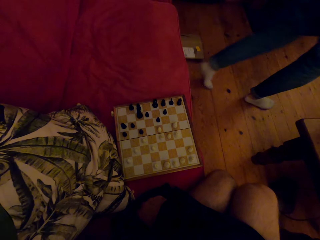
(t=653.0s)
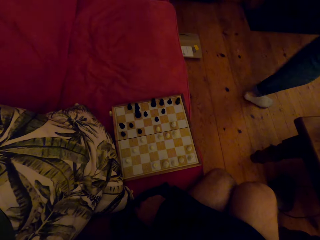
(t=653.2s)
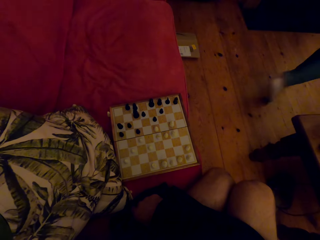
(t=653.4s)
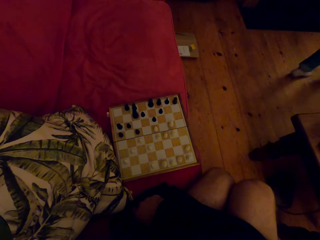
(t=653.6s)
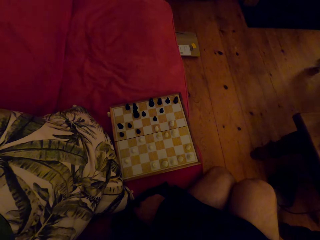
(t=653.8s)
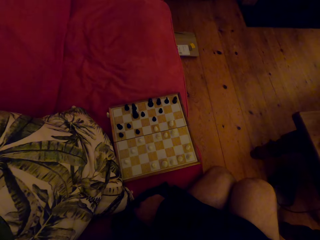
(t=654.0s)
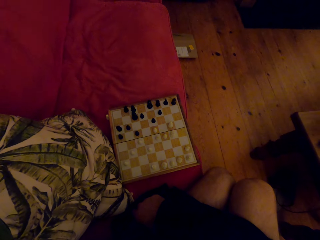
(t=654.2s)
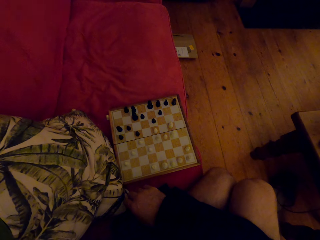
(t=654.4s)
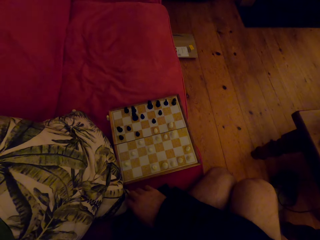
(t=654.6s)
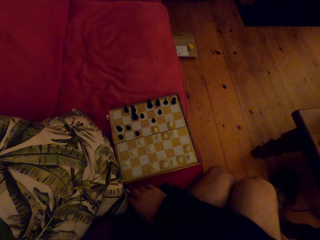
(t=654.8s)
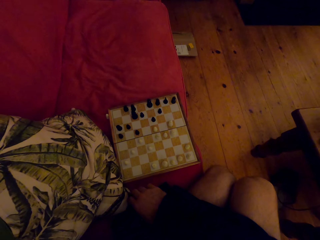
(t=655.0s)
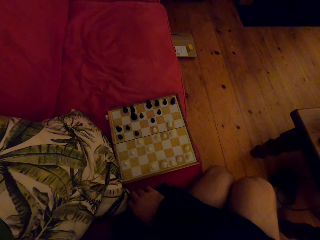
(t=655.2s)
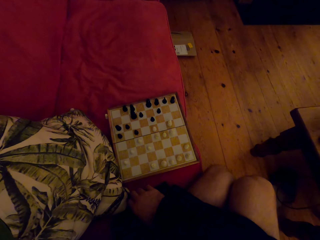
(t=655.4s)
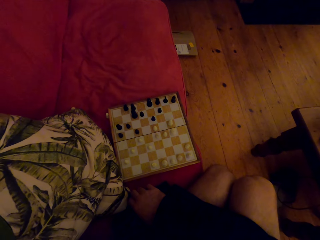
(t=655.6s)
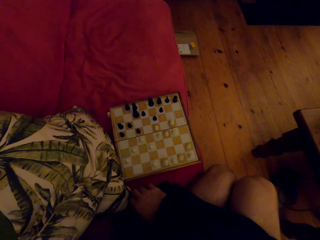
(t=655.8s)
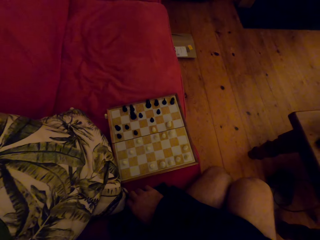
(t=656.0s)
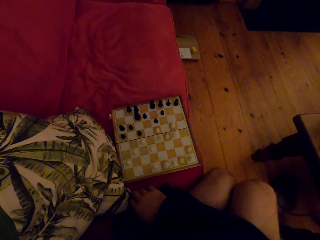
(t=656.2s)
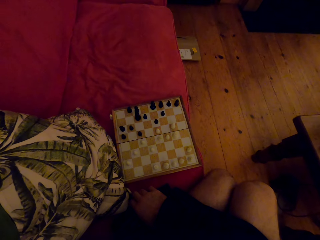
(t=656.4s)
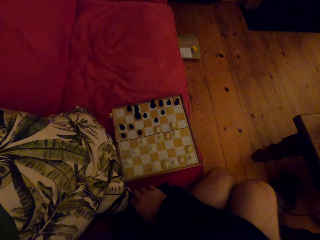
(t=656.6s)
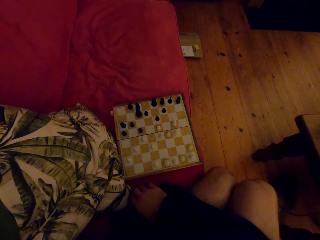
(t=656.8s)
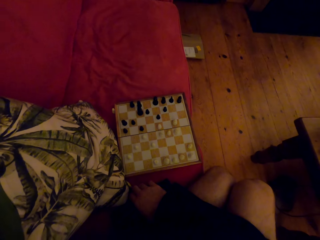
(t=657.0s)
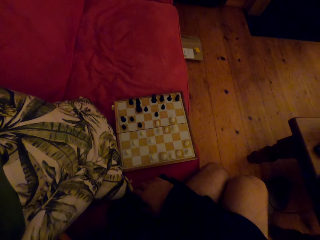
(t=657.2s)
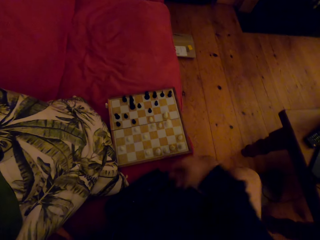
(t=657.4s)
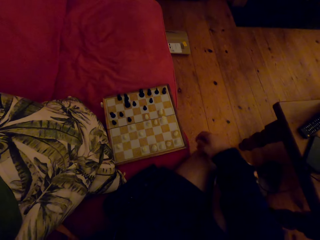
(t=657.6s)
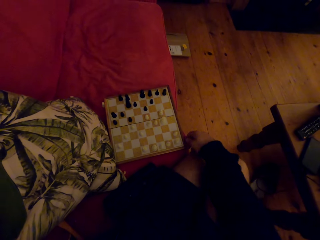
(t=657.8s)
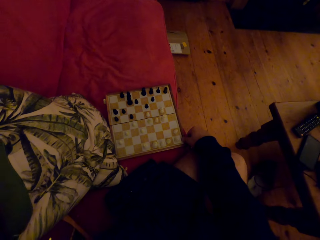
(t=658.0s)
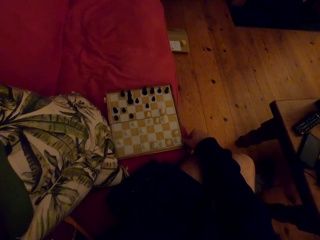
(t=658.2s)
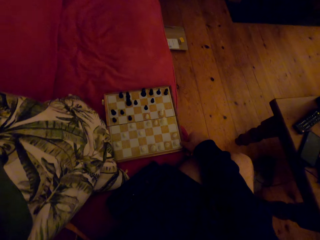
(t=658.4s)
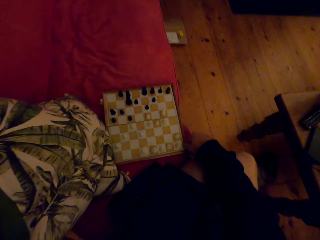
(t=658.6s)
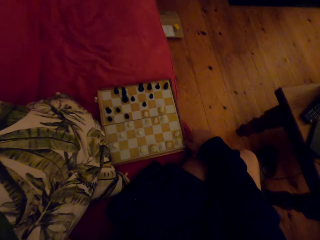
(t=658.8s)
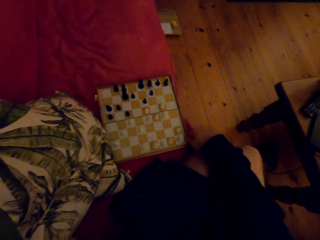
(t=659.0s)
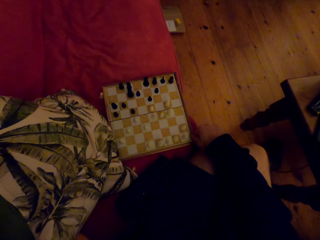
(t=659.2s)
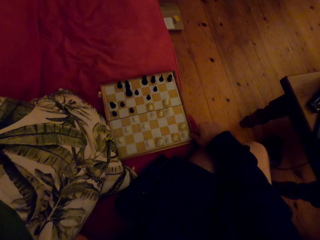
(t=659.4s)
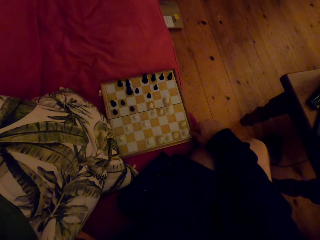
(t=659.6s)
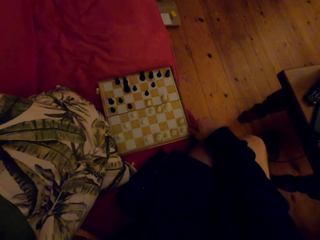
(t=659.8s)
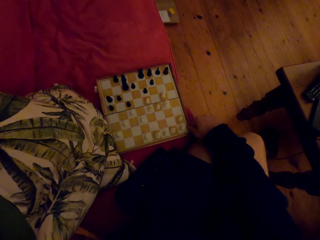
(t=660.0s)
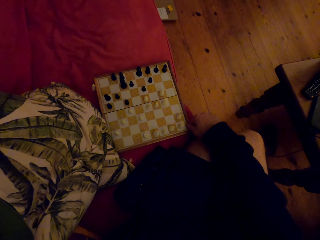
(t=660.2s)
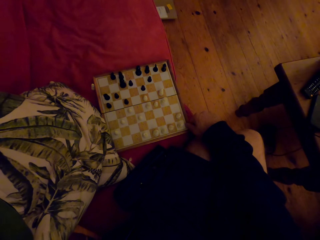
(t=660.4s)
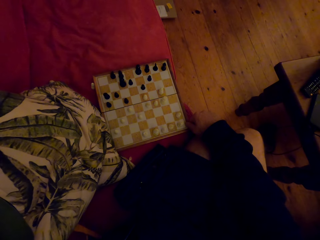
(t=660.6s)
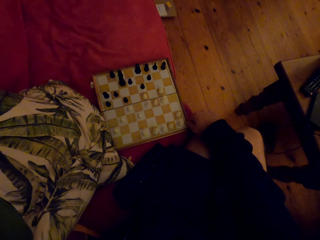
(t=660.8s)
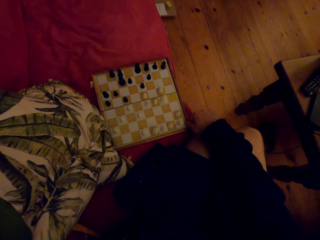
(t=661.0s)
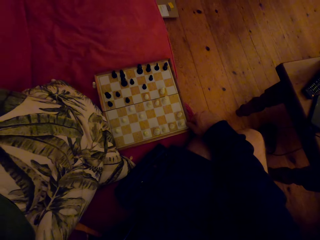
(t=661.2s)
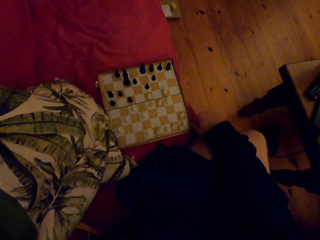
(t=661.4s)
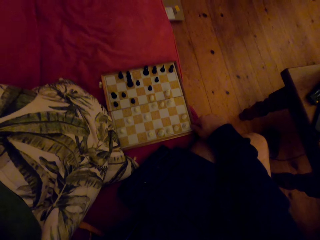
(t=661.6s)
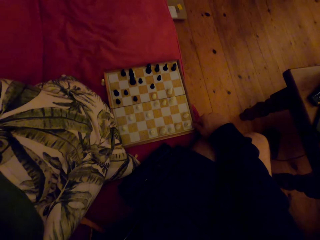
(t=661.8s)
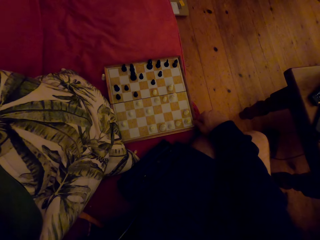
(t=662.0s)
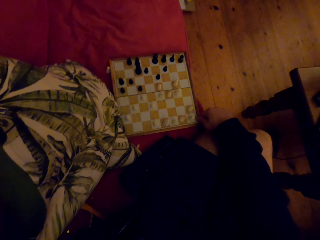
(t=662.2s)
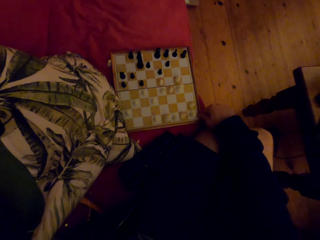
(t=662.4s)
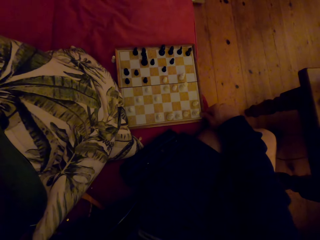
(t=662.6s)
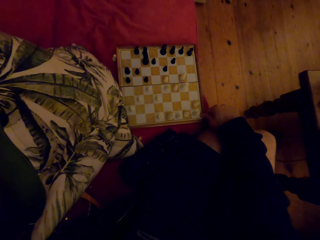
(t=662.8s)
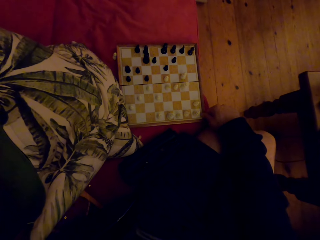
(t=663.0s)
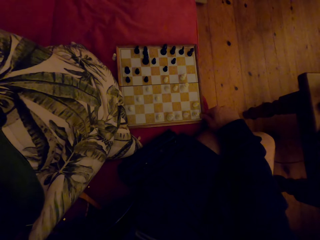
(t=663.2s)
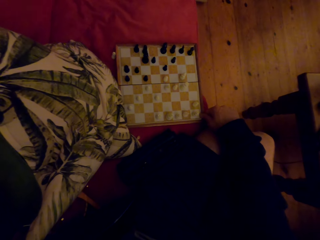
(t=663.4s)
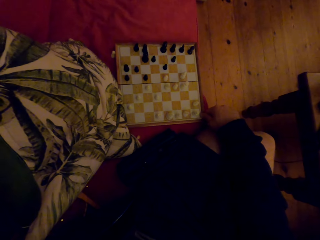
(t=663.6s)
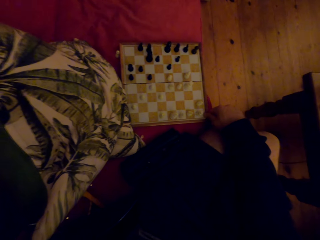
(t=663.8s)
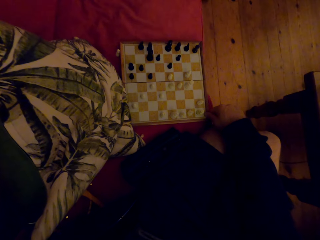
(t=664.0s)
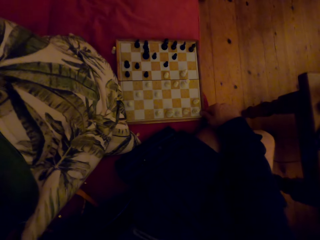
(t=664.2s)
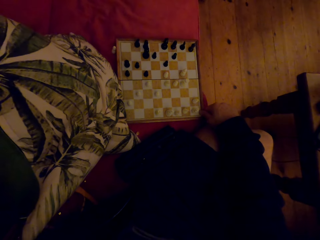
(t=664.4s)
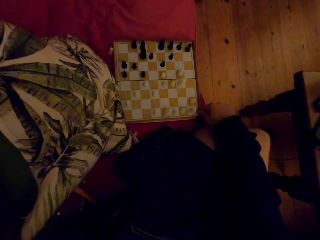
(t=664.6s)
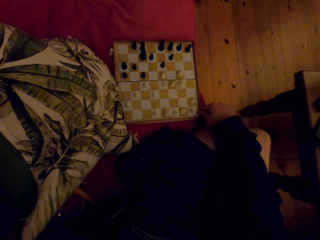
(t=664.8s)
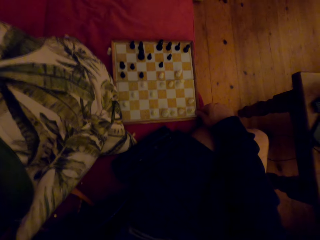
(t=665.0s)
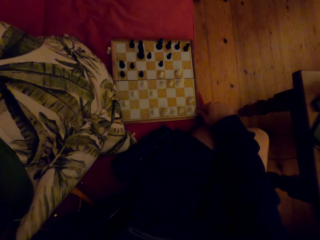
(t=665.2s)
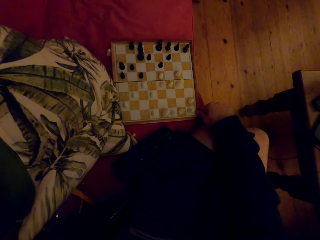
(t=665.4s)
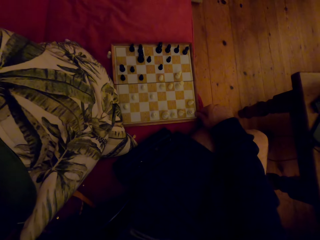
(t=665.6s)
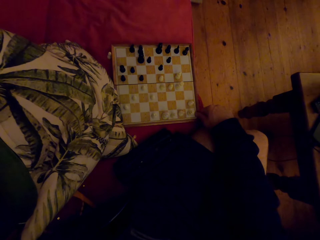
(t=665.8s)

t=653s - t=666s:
A person stands up and walks away. The camera wearer touches the chess game. They move the chess board. They look at the chess board.

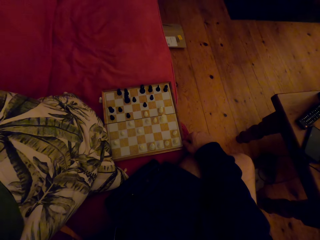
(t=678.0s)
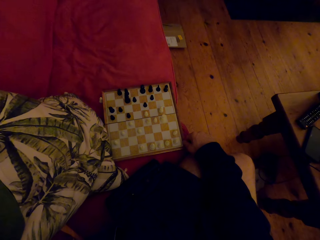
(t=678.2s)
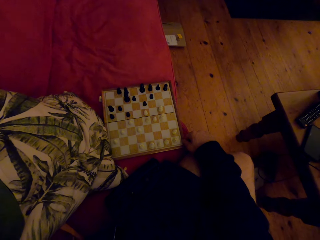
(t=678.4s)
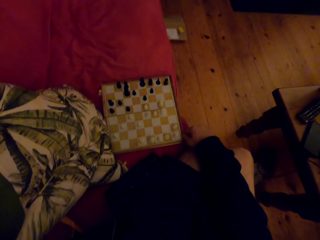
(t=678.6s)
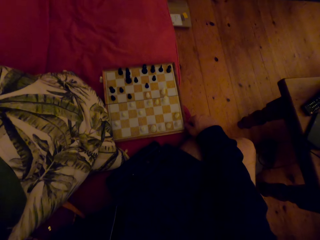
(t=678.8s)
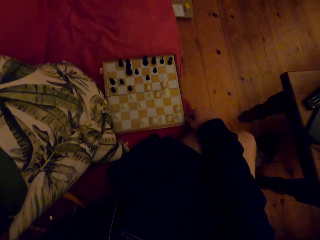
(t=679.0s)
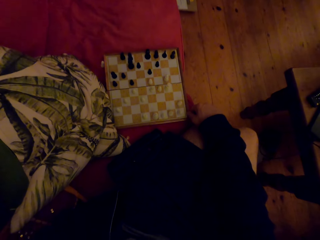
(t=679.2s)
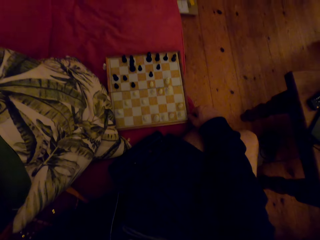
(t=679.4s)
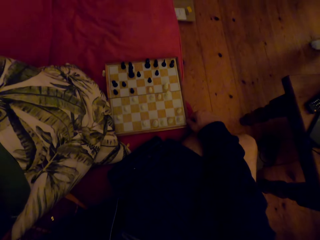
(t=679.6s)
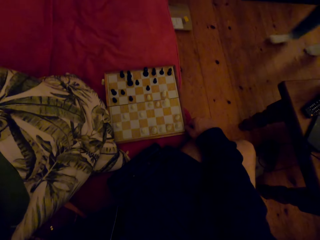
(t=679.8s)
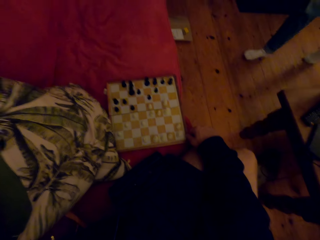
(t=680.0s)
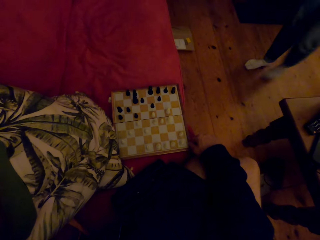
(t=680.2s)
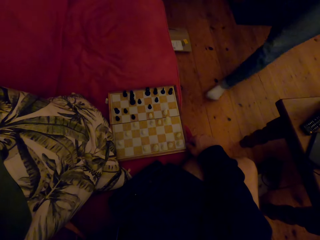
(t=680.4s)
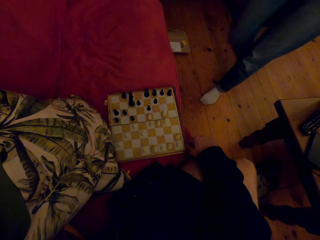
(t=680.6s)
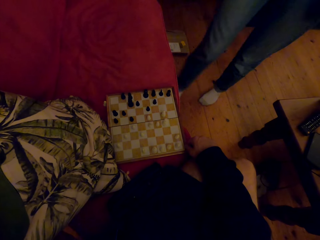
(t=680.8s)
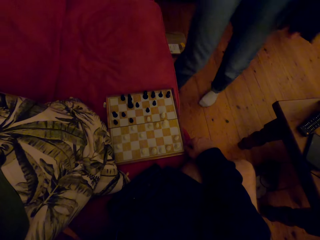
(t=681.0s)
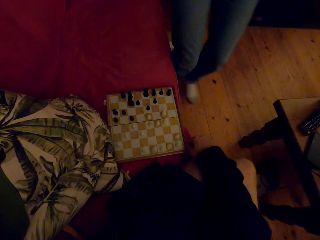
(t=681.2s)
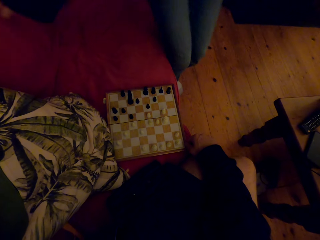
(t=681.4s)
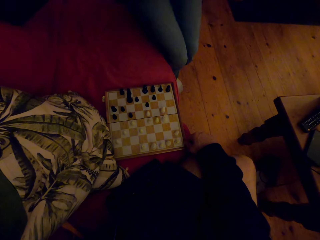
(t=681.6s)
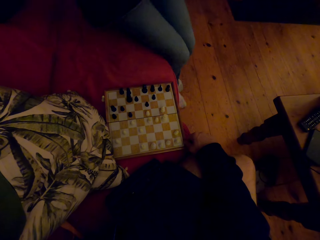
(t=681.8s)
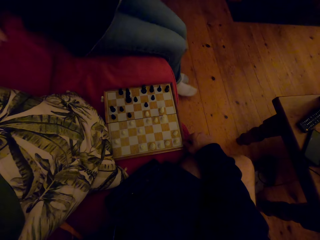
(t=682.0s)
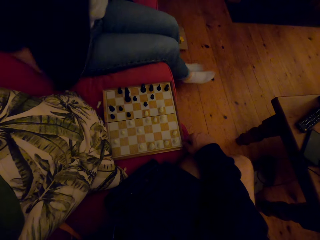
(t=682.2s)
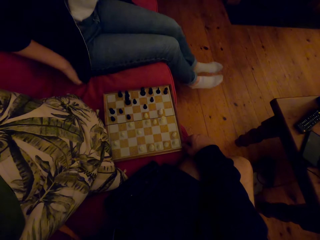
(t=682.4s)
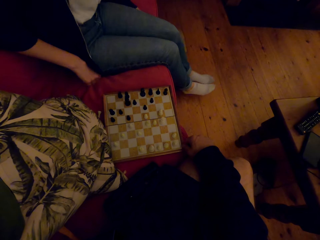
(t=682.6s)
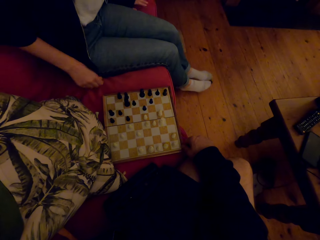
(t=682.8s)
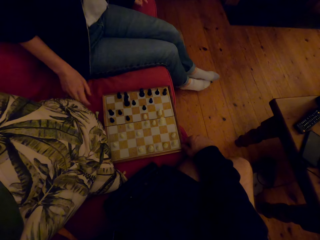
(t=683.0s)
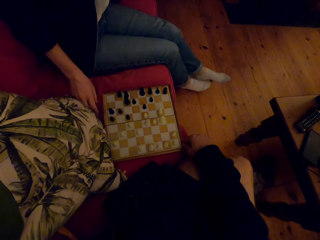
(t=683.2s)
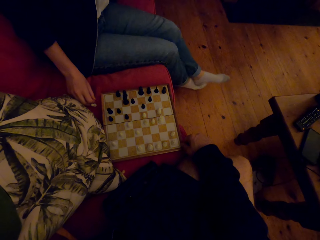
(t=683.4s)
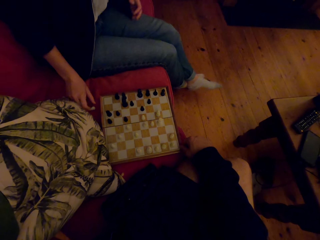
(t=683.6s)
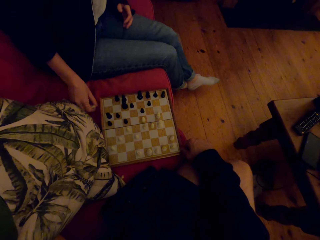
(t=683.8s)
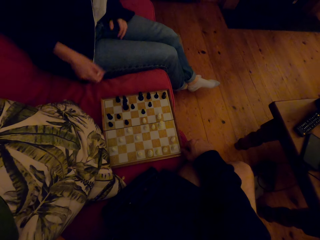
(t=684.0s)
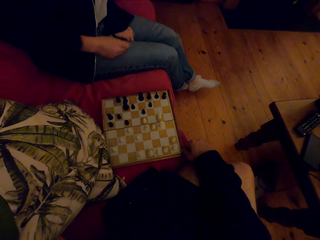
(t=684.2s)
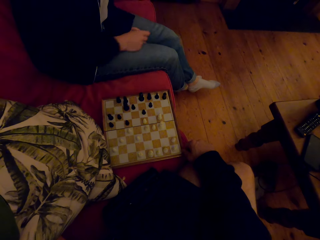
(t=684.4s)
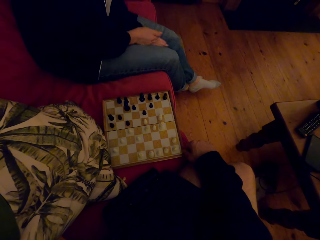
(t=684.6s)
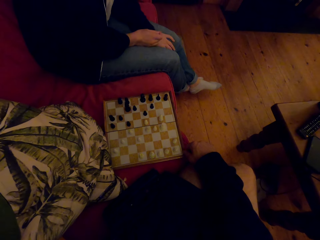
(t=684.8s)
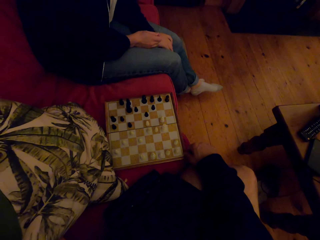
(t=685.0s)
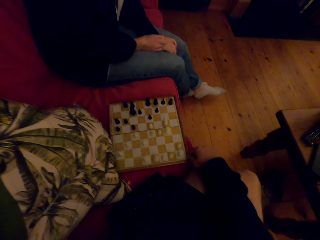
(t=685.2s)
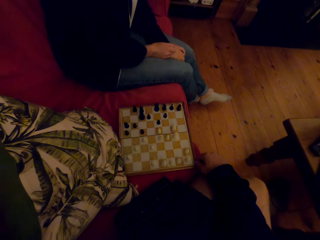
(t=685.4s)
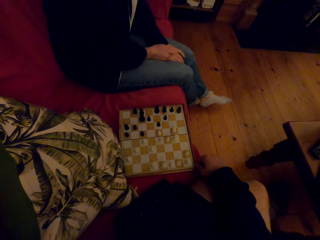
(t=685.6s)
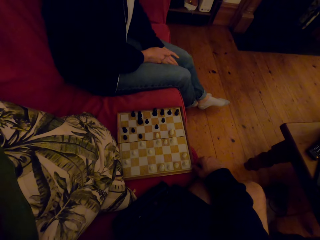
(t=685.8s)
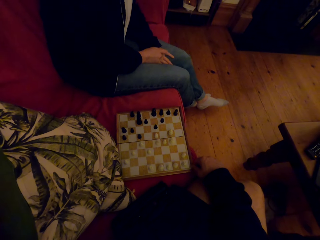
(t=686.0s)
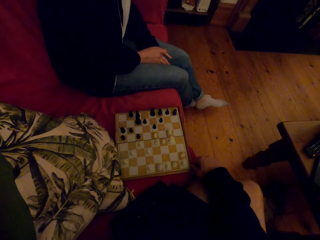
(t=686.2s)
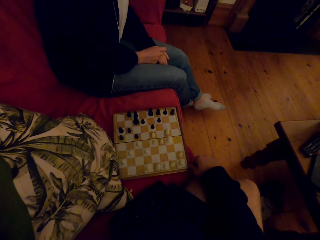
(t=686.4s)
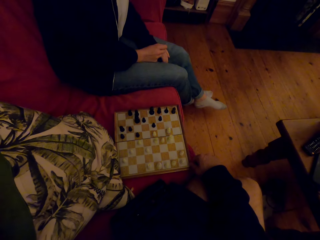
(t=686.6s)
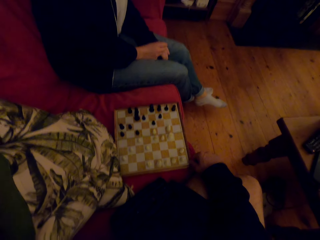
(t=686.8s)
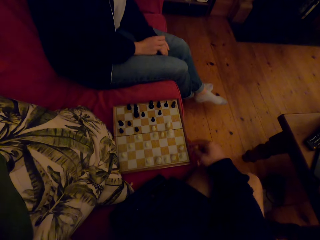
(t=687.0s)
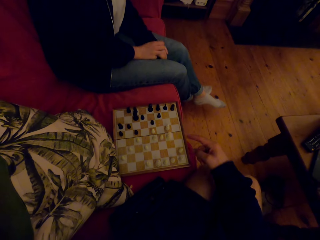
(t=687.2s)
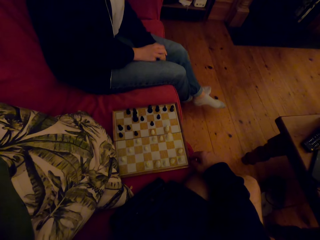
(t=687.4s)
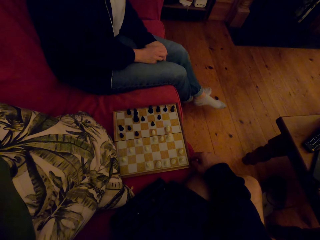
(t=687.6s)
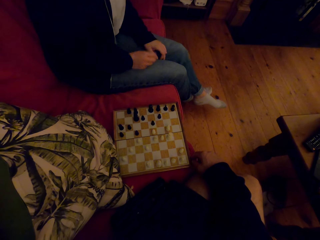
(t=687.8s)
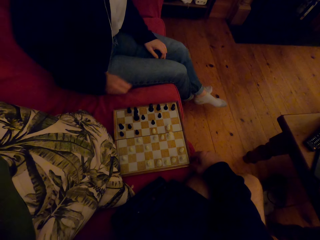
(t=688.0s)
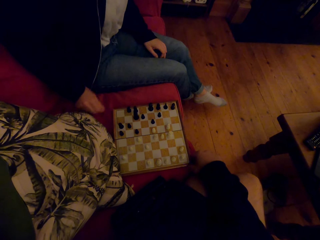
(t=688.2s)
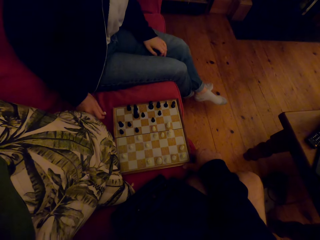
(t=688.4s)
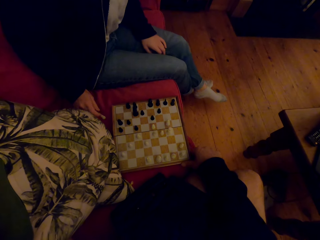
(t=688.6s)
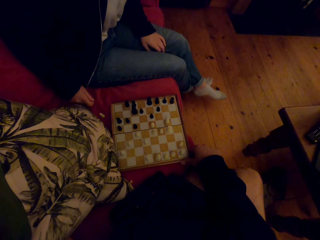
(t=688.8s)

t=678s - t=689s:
A person walks towards the chess game and sits on the chair. The camera wearer talks to the person. The person picks up the chess piece.
